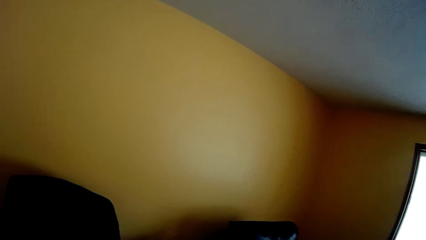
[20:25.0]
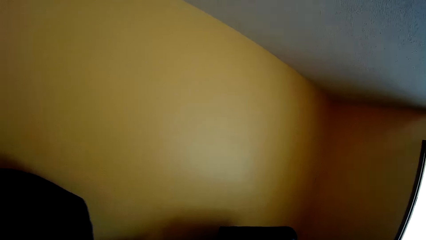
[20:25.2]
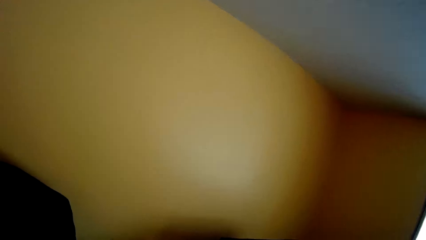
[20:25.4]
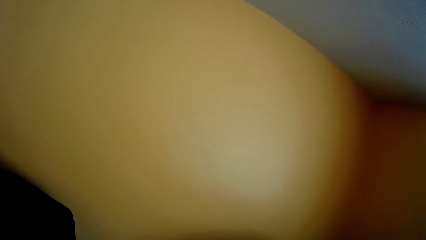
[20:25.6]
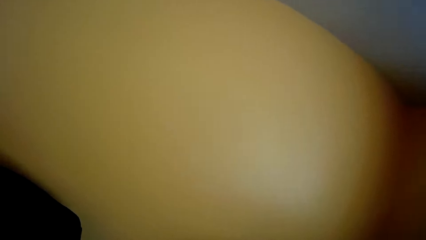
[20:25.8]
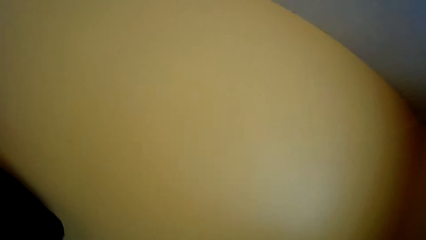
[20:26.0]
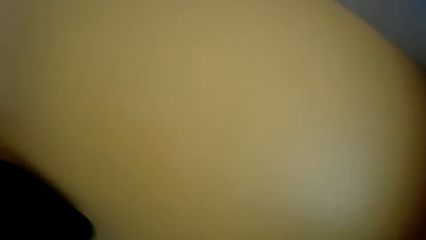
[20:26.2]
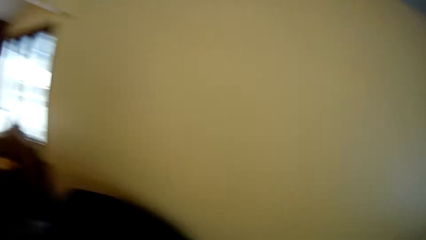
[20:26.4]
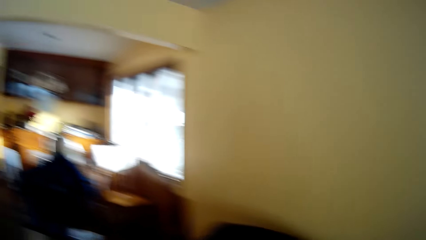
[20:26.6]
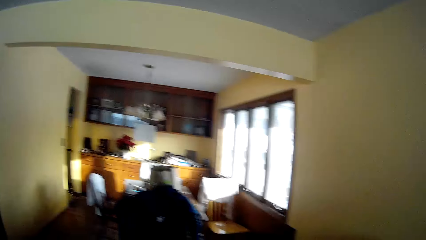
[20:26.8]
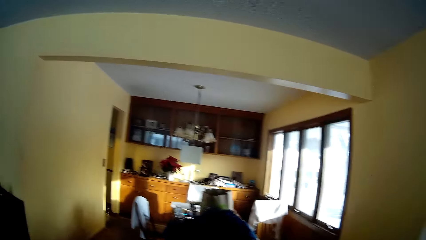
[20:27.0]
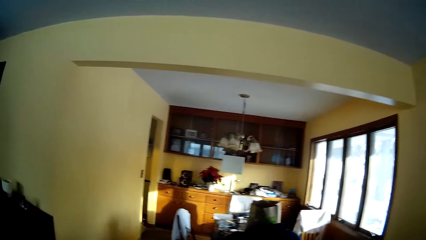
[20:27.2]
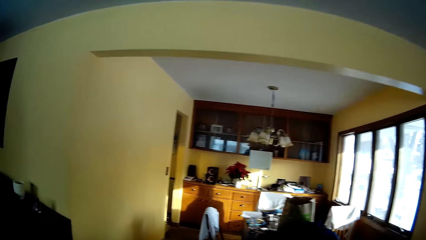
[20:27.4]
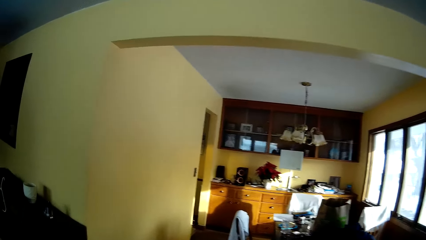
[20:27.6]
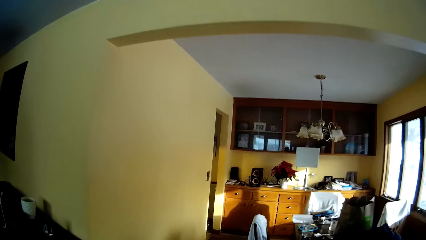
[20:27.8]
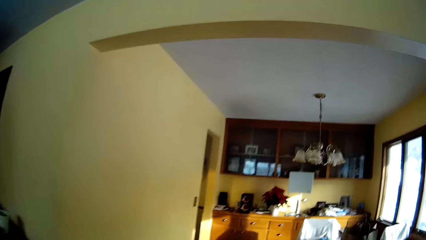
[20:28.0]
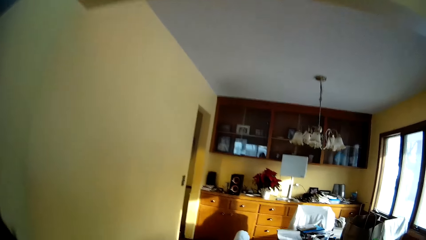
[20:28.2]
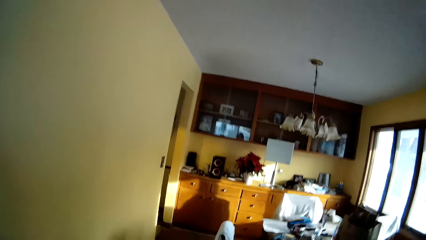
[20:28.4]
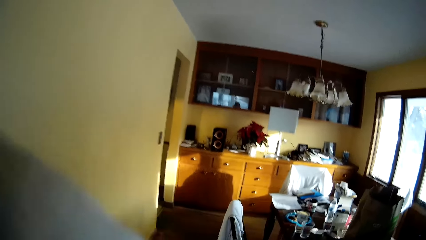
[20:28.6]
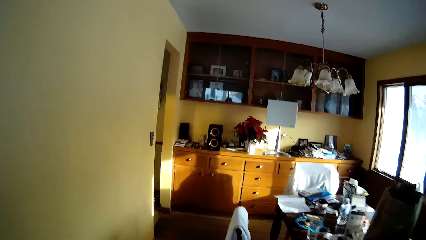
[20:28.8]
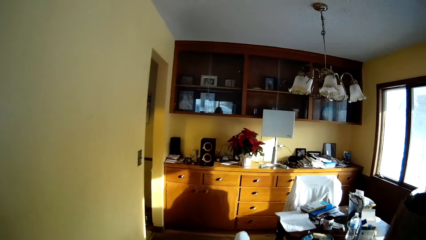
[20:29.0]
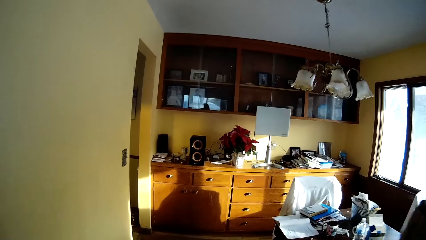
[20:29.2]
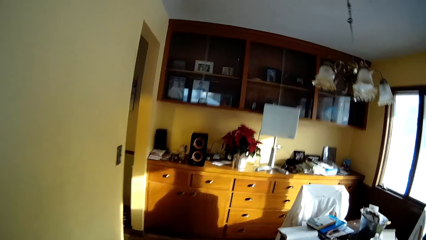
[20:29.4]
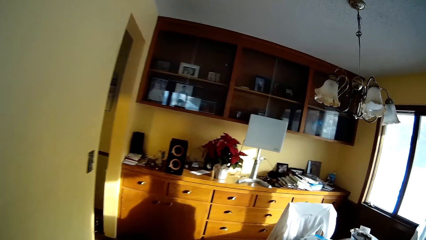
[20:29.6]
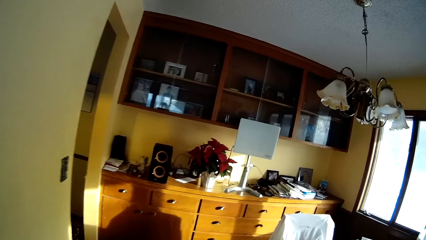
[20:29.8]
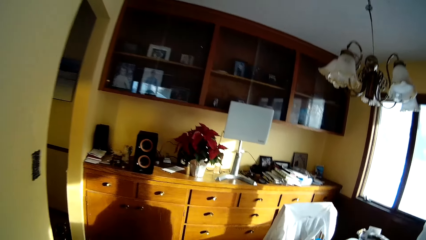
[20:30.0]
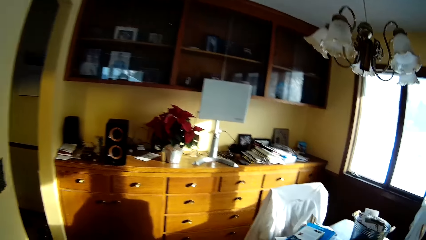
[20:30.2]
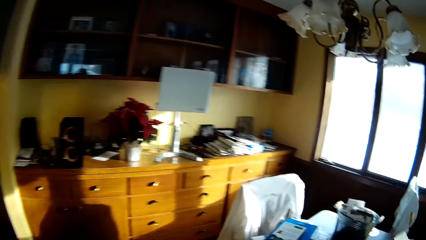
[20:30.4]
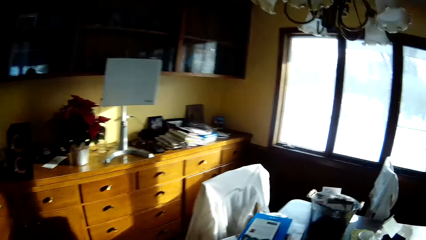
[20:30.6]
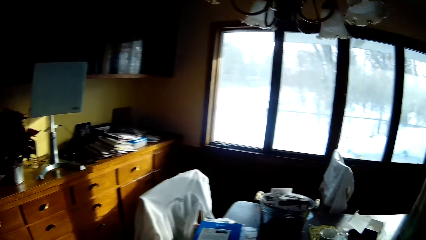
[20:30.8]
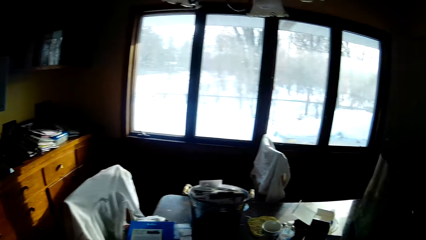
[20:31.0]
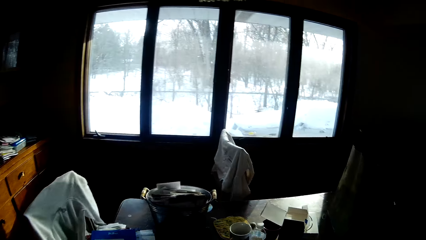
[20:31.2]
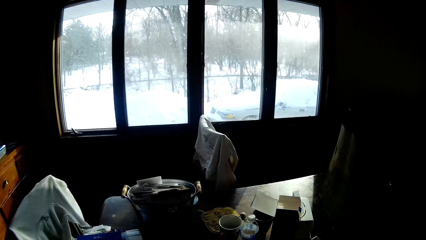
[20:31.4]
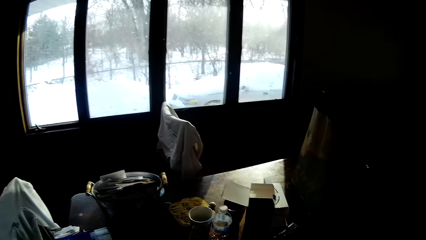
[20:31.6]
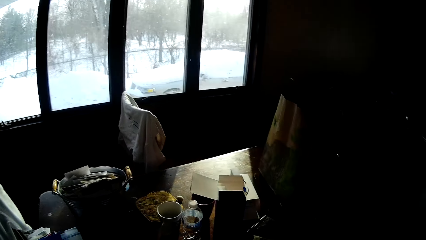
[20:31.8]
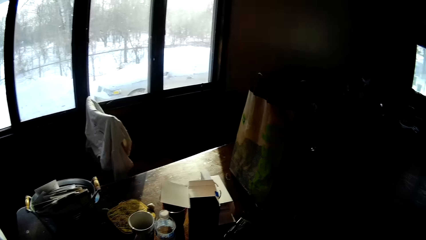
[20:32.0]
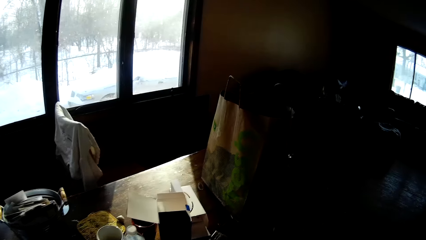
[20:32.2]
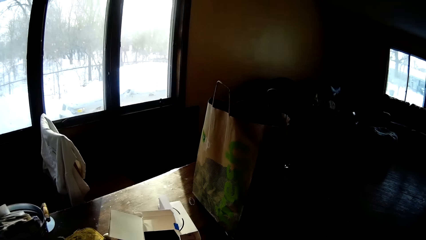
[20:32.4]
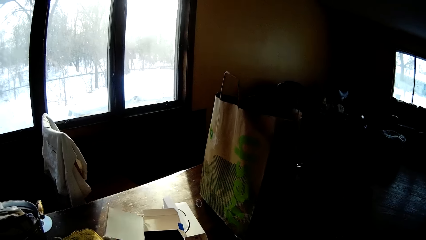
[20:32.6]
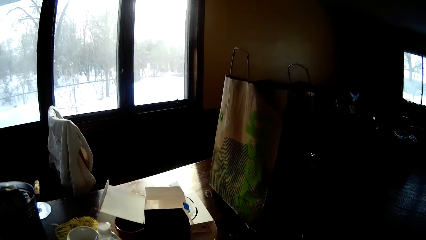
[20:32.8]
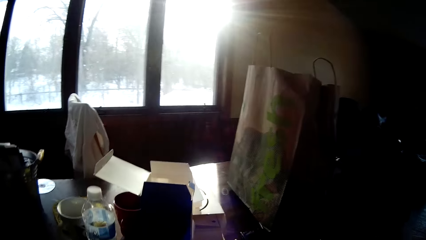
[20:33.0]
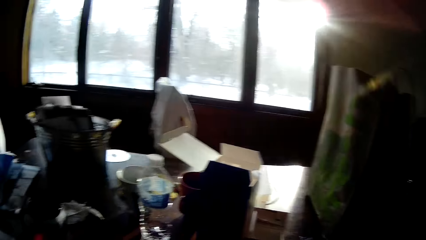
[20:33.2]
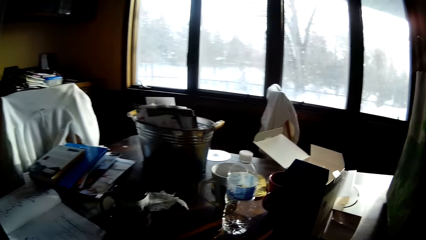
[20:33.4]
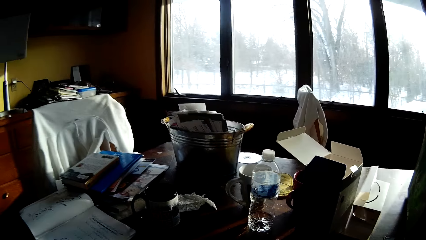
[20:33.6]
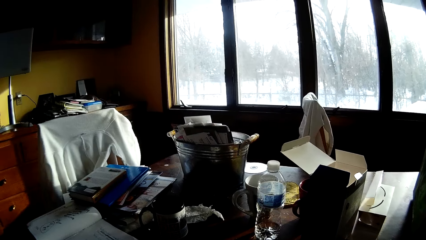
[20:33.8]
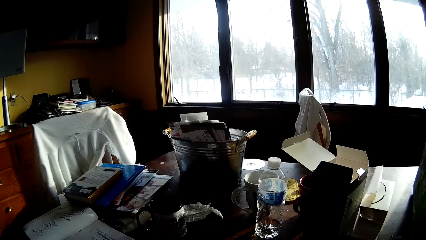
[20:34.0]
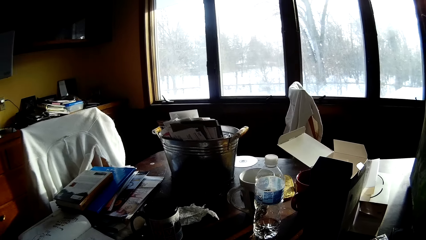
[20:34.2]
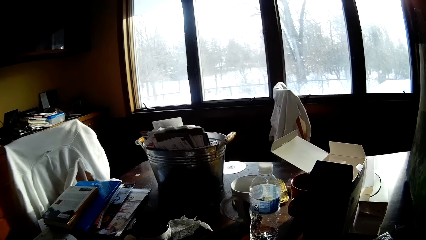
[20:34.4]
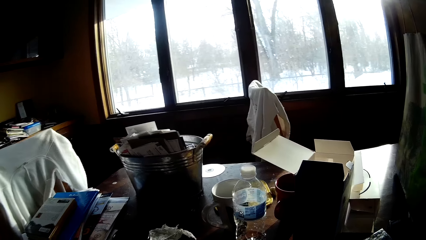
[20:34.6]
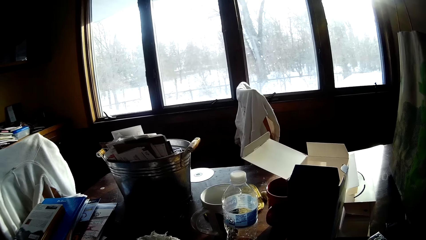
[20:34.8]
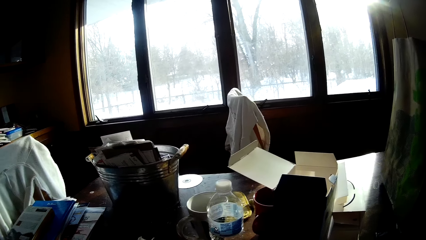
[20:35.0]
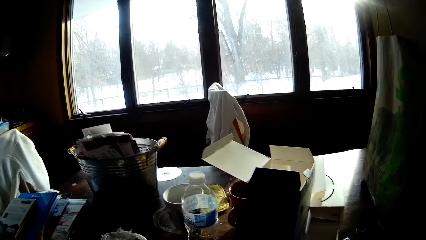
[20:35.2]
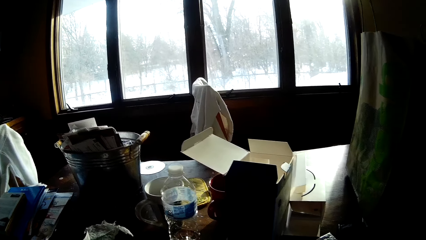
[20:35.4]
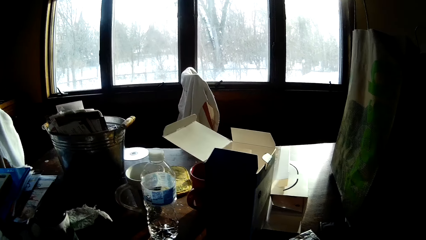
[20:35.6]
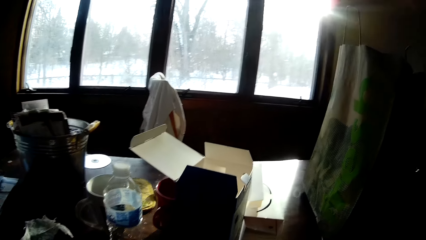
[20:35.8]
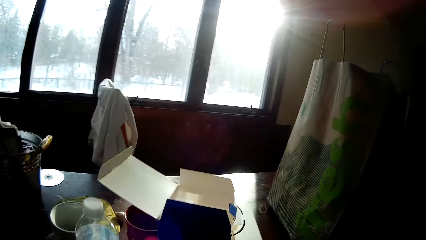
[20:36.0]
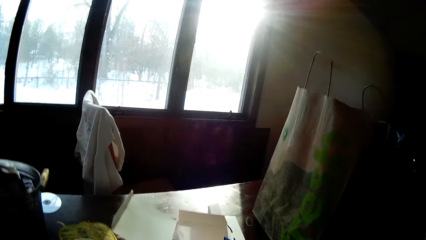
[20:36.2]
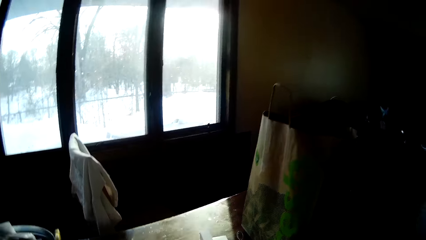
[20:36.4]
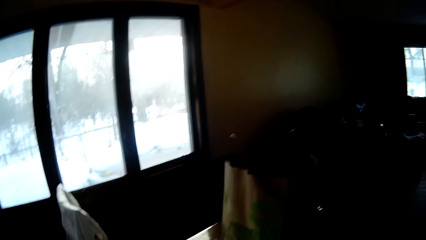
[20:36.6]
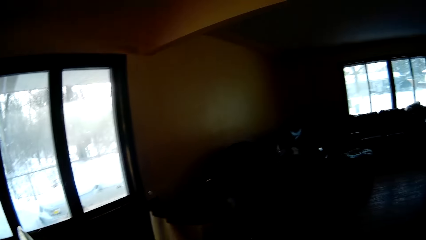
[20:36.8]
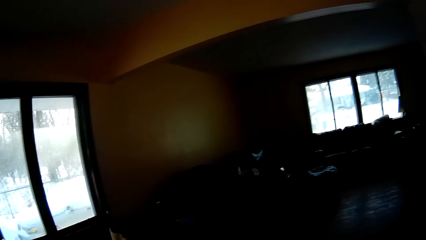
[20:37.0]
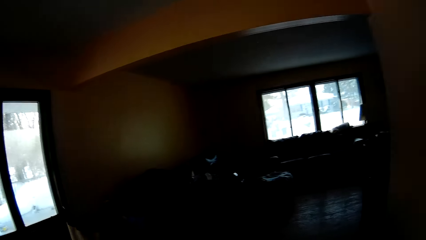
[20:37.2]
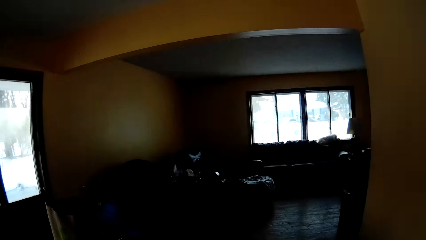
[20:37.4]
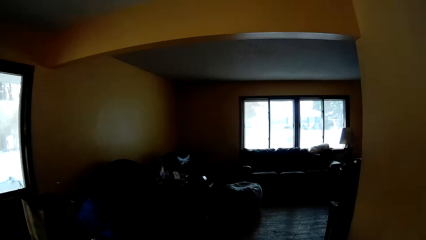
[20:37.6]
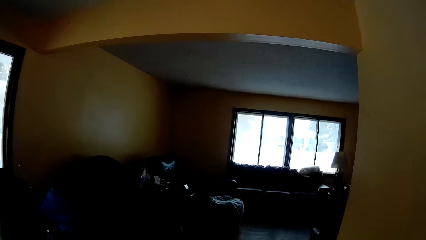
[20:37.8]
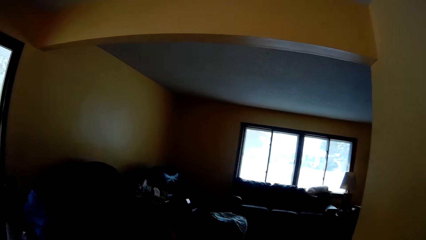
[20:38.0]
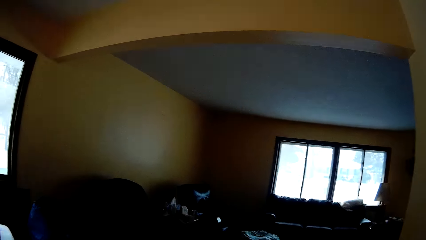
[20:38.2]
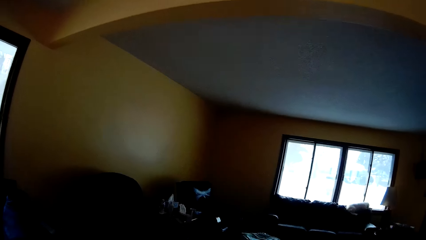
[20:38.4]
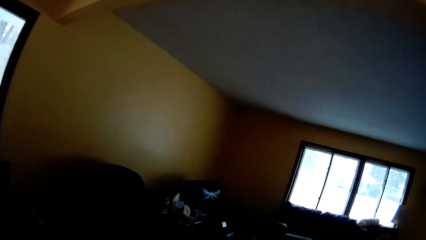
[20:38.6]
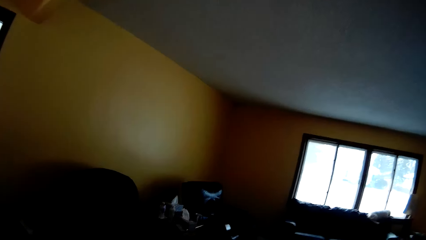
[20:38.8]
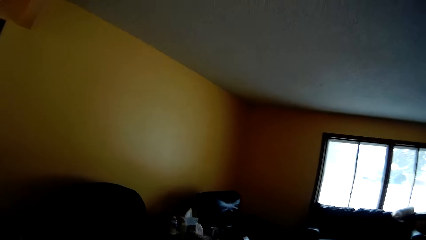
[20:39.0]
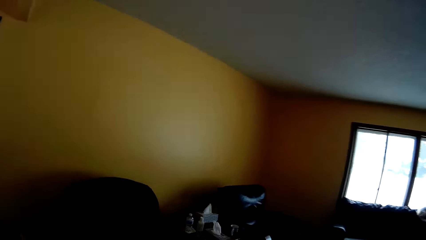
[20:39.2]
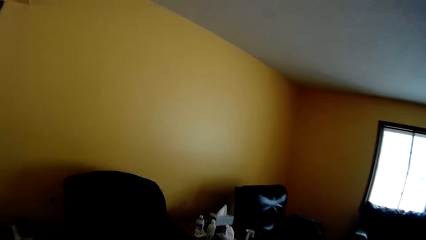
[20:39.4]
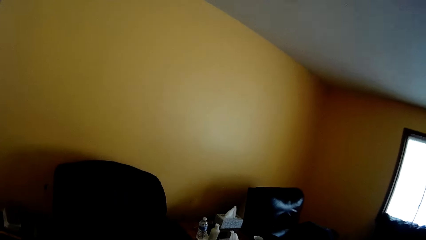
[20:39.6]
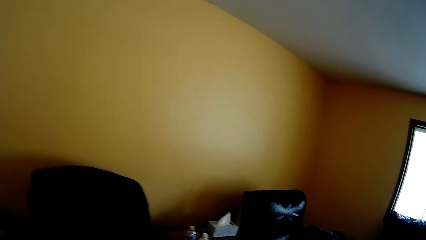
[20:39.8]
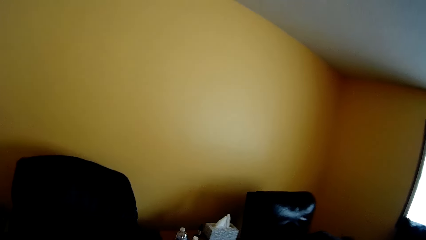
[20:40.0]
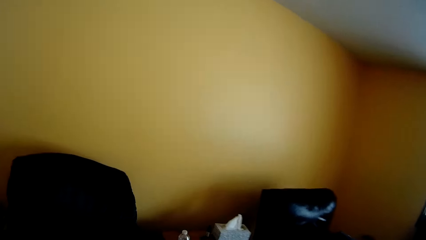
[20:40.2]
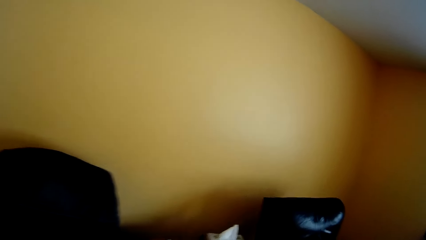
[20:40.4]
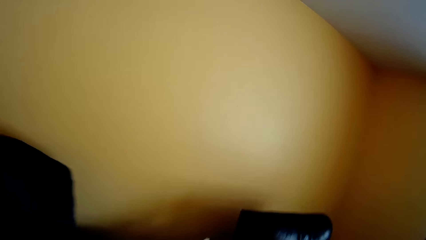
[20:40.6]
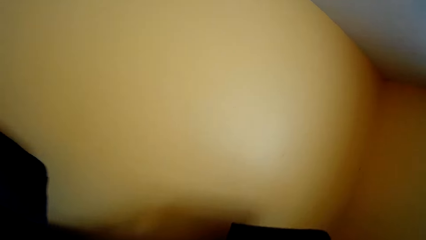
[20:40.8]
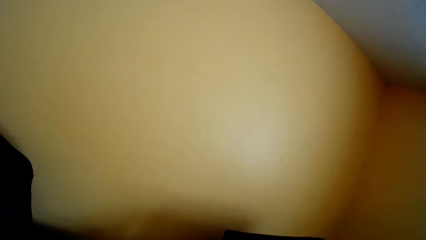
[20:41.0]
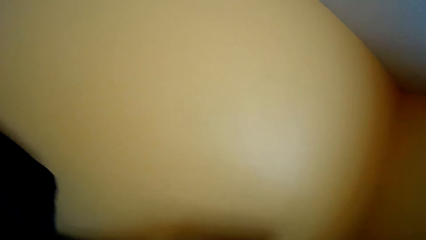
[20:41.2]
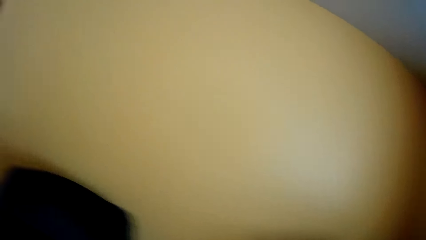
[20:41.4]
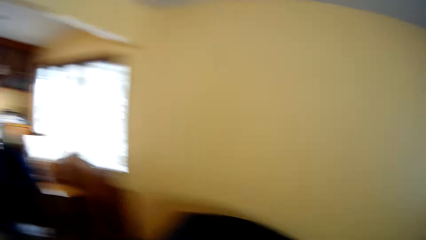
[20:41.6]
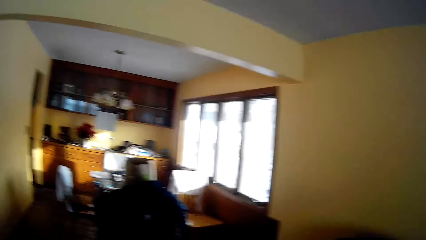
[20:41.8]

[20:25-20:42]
The camera wearer walks towards a dining table. They walk towards the chair.
